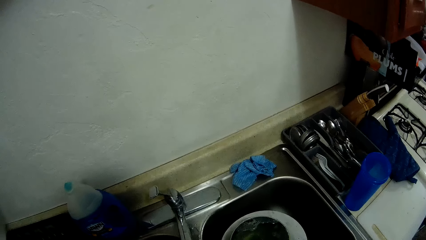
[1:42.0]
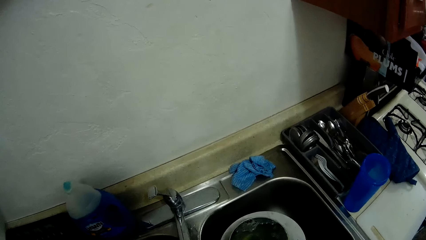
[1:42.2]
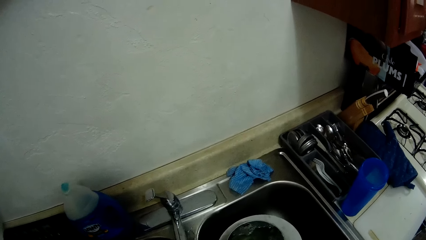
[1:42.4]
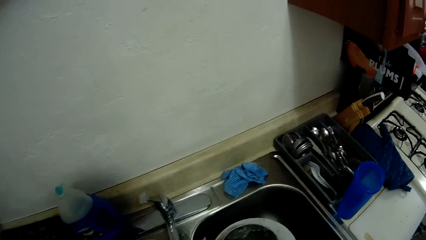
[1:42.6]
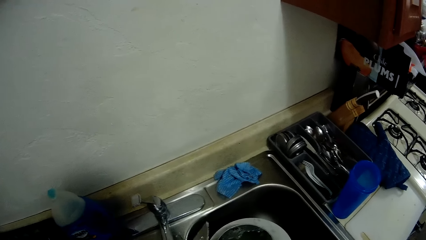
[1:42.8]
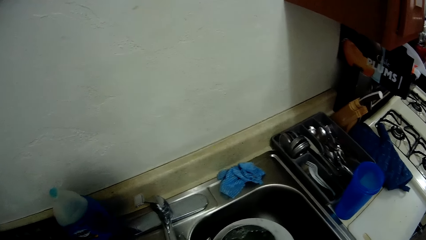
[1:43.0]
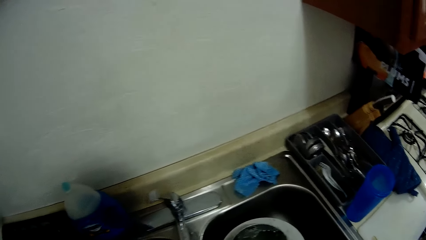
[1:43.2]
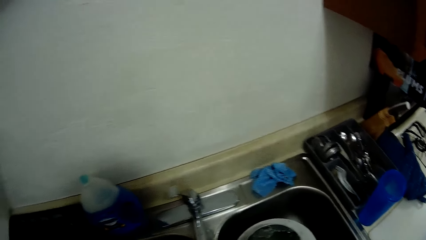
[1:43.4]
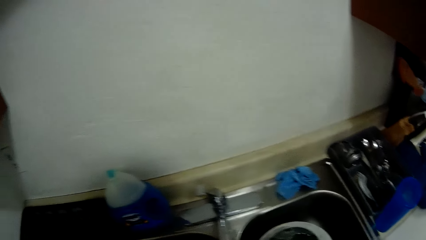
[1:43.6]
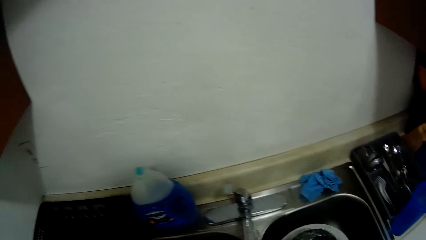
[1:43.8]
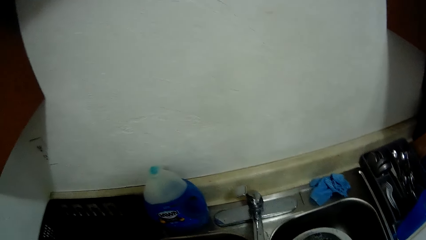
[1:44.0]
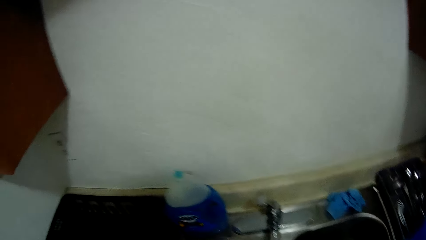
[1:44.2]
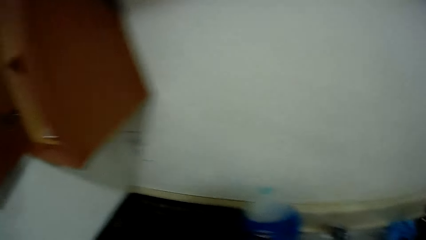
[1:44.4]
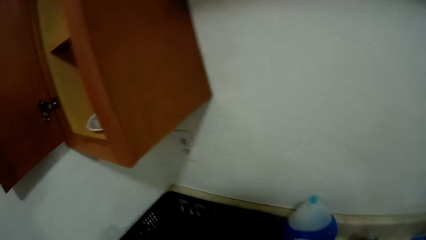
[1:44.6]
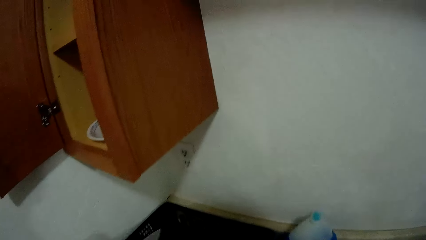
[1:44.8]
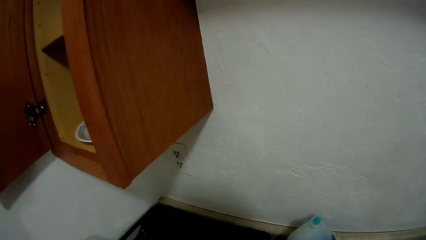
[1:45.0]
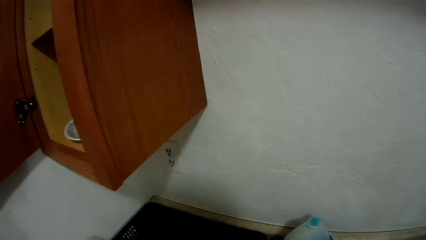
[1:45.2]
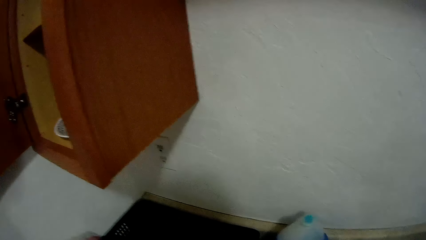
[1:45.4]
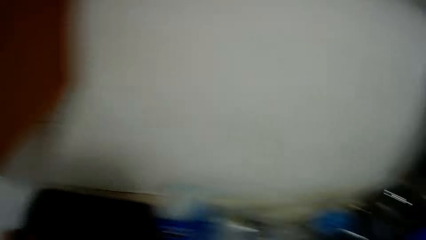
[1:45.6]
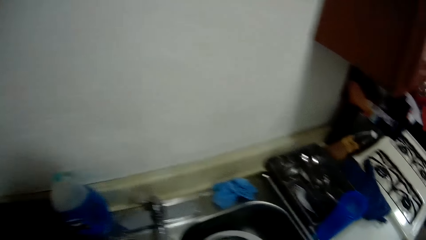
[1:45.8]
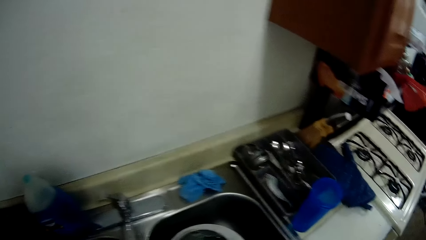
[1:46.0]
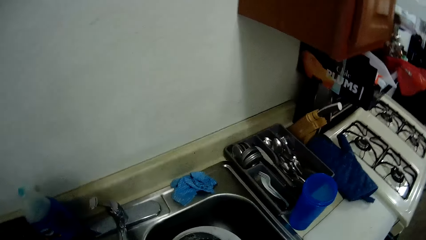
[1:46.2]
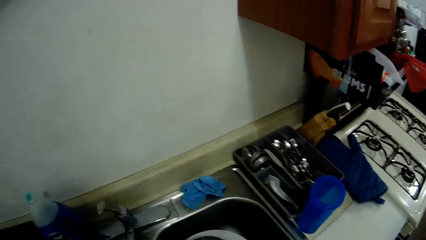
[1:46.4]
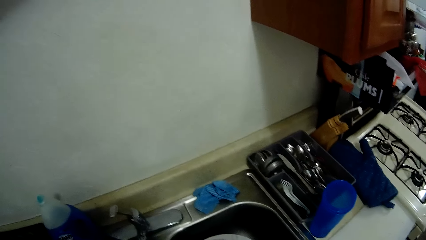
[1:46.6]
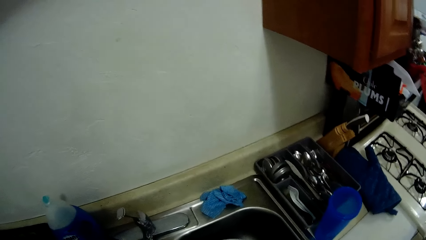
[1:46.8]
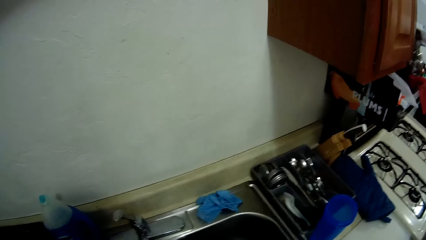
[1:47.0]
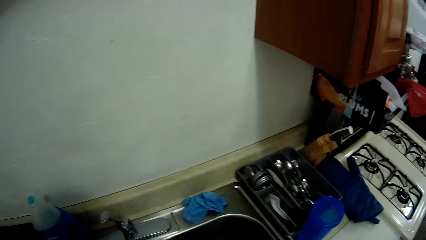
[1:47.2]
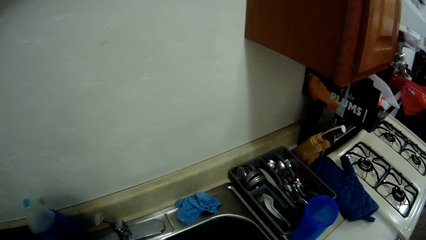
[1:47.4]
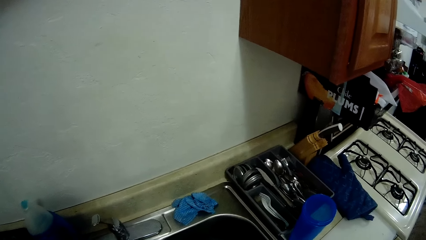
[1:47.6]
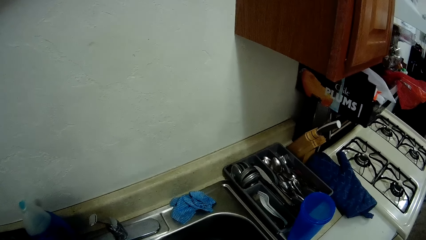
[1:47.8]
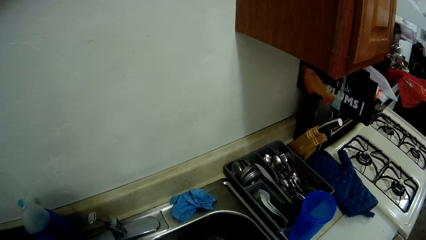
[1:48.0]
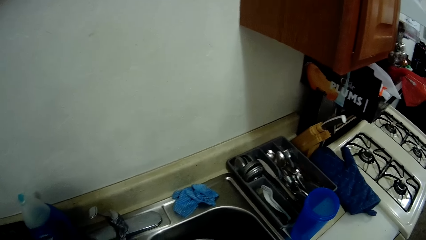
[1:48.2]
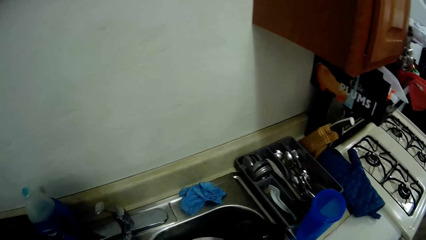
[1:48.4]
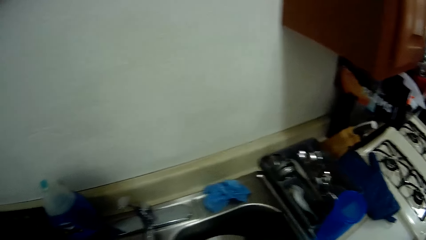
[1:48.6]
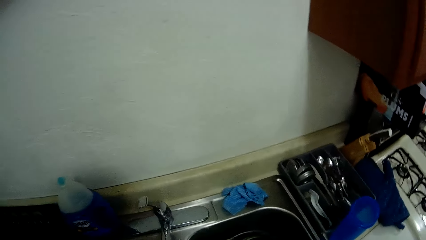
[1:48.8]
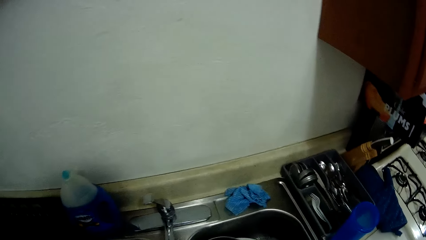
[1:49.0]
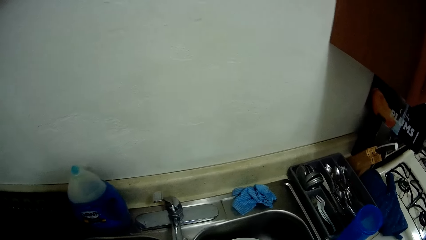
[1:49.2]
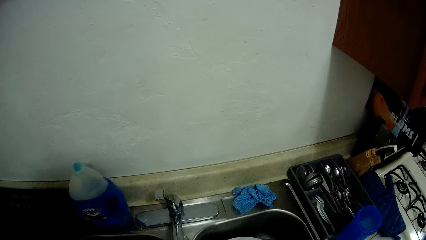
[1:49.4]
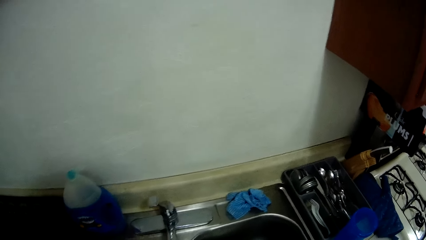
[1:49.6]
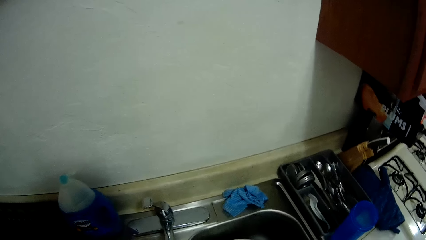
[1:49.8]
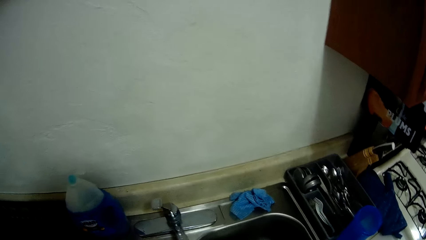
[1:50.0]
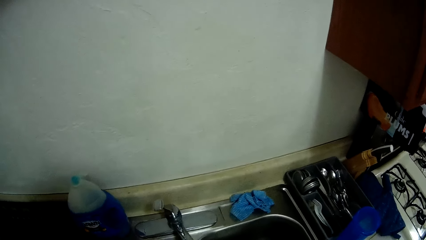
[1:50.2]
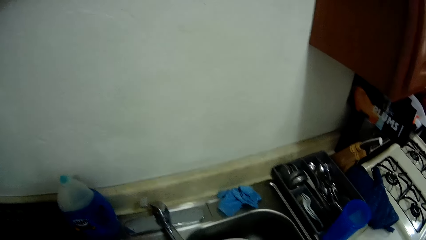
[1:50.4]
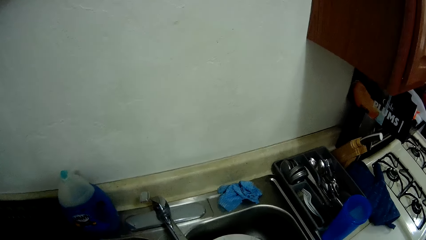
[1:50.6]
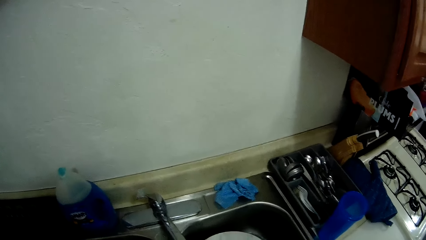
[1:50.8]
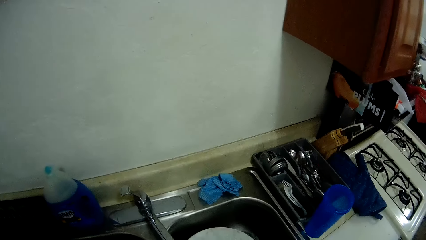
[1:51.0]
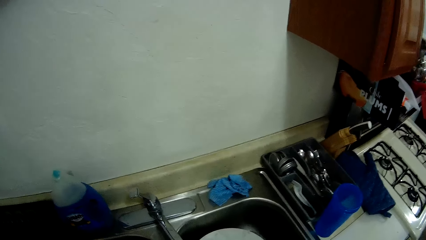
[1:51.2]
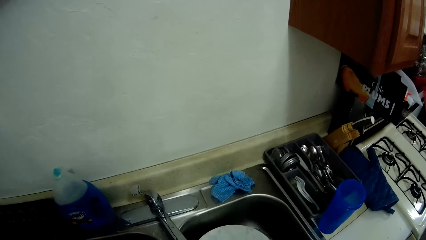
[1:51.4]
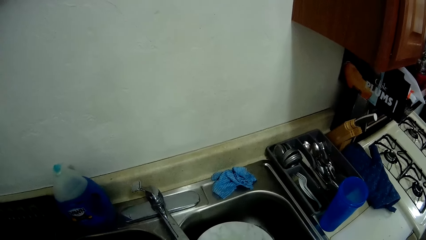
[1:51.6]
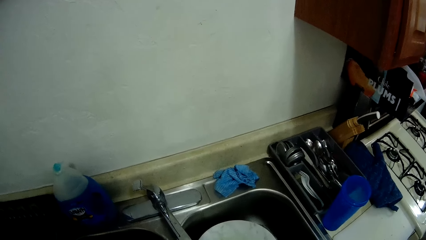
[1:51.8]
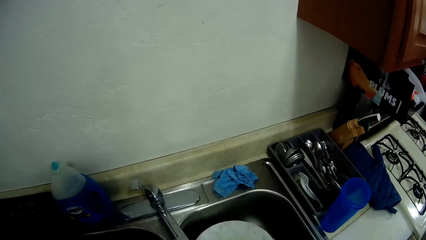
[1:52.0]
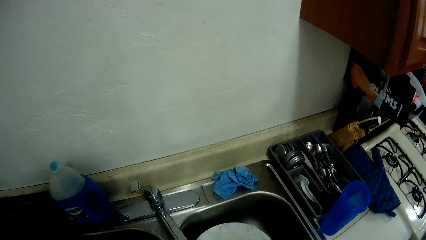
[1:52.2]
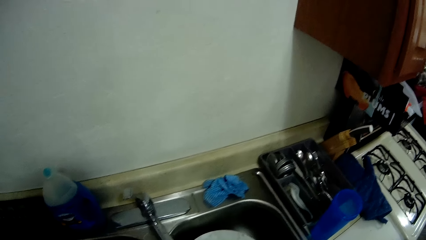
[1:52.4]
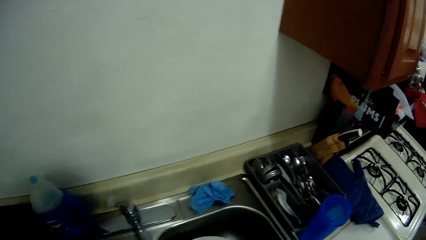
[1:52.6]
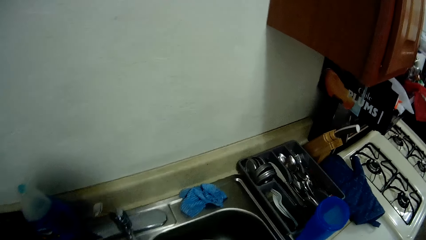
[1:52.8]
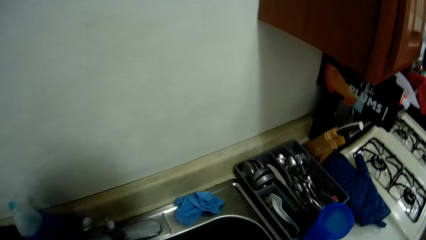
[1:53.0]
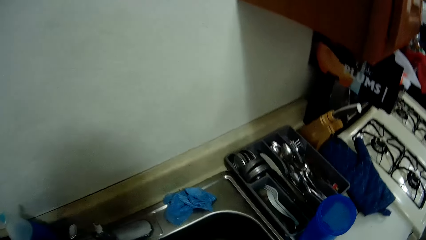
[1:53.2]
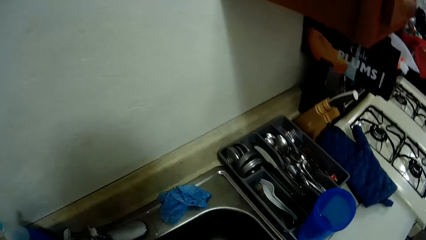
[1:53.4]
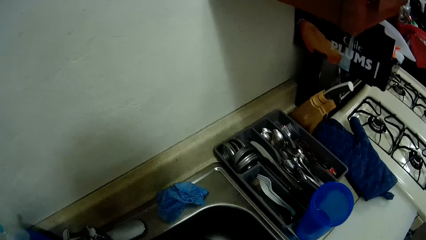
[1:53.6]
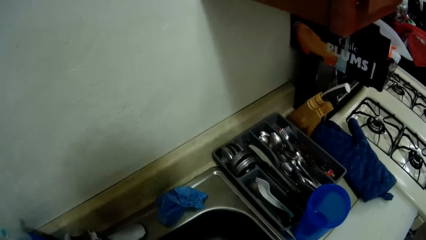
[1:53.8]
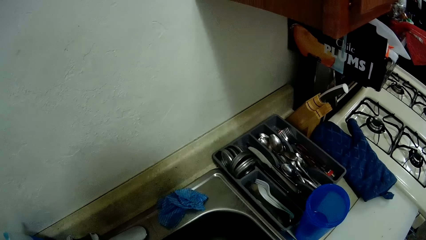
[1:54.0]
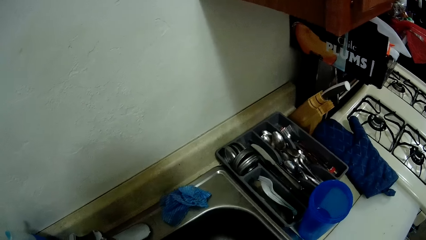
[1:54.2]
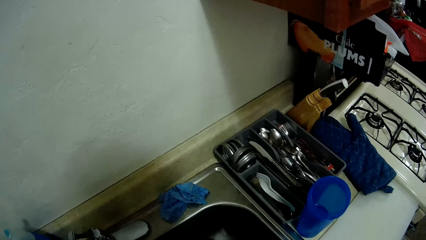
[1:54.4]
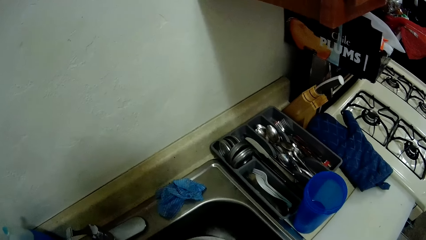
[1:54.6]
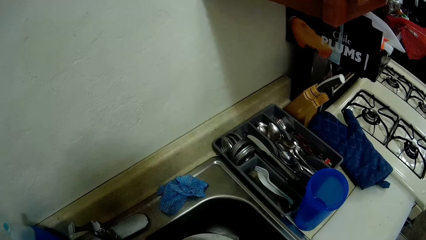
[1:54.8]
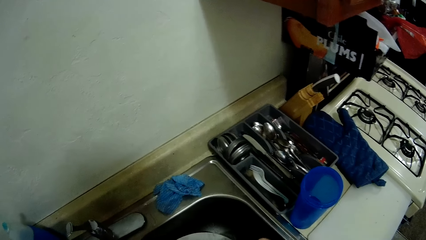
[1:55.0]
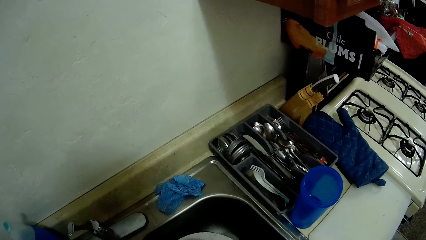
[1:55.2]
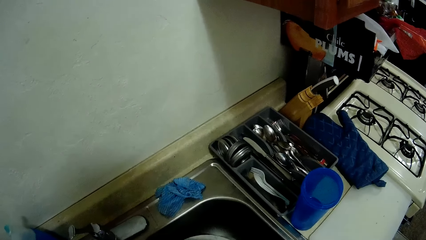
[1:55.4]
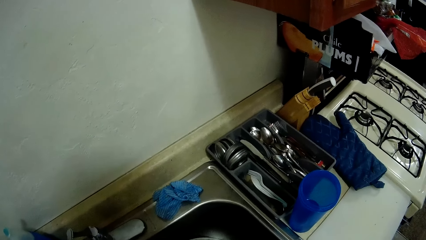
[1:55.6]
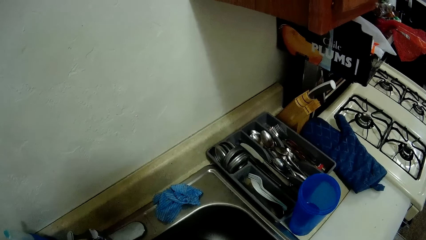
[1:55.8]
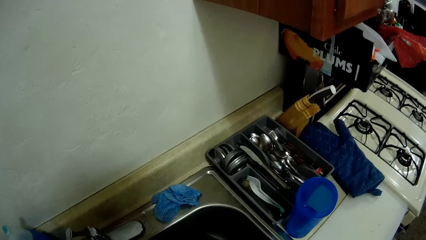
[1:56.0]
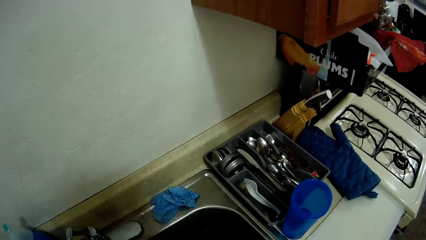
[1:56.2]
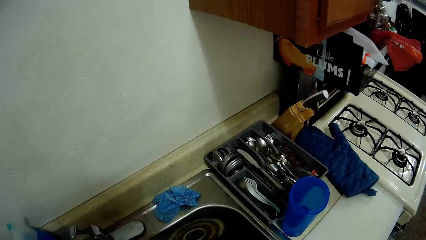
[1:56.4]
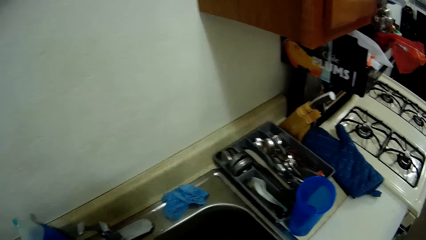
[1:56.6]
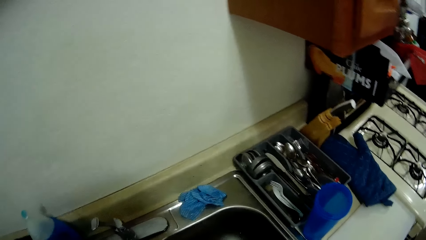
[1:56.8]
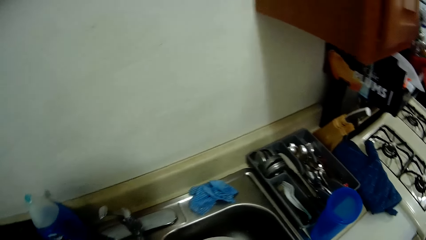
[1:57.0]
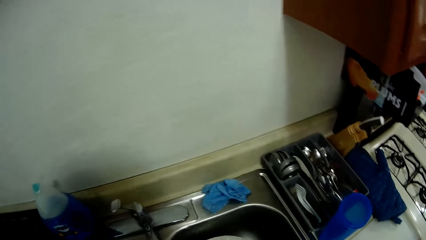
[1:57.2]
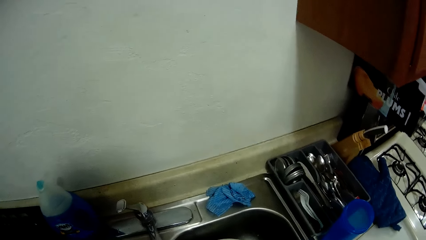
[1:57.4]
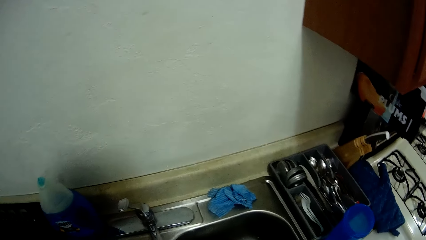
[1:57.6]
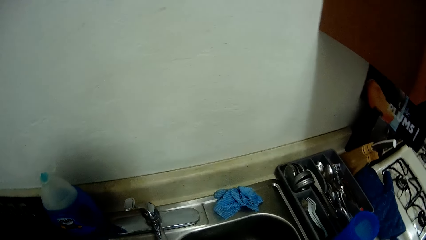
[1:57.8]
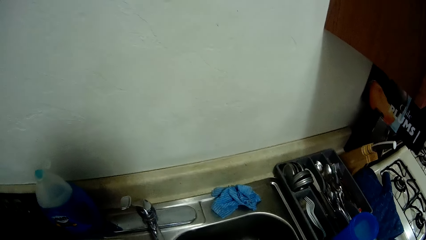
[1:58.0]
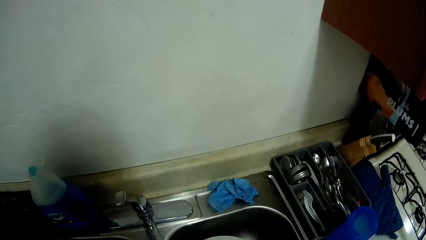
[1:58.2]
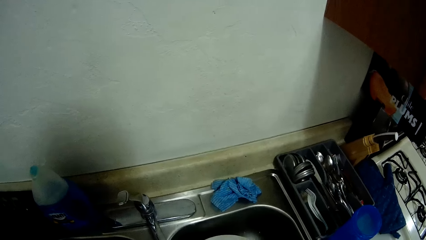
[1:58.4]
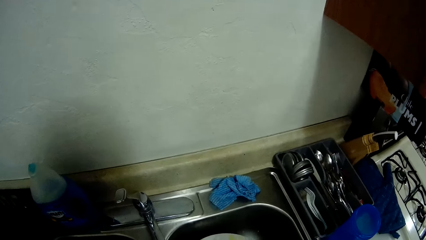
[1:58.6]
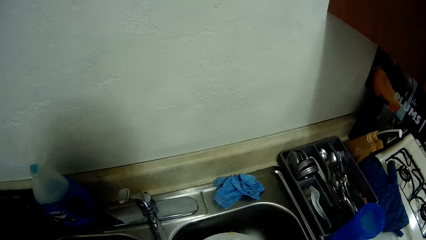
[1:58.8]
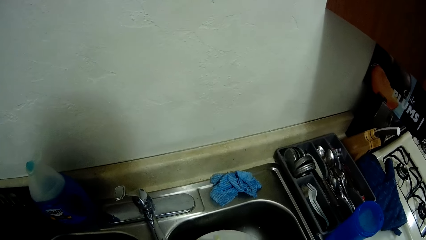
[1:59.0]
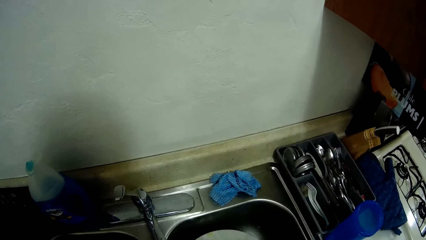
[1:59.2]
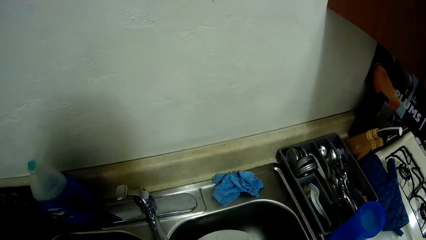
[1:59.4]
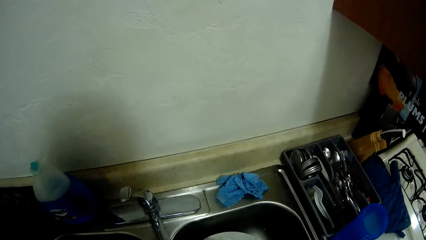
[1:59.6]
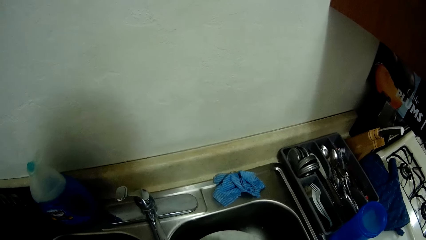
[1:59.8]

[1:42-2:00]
The camera wearer looks around the sink. They put the knife on the sink. They look around the sink. They stare at the sink. They wash the serving bowl in the sink. They stare at the sink. They wash the plate in the sink. They stare at the sink.
